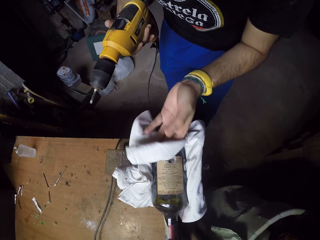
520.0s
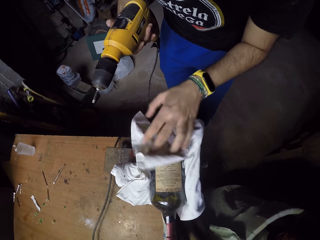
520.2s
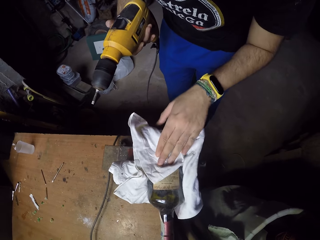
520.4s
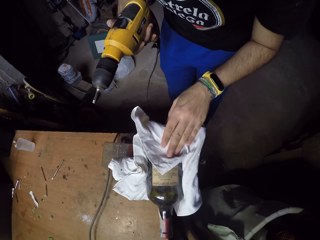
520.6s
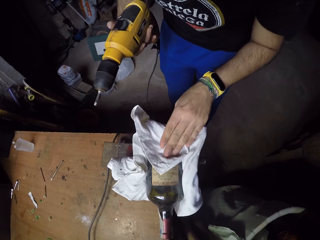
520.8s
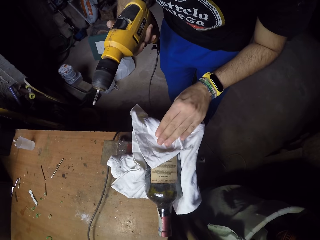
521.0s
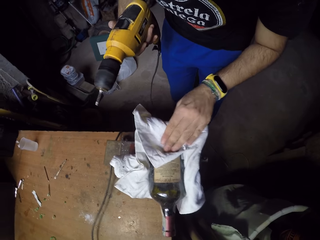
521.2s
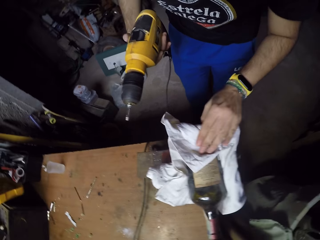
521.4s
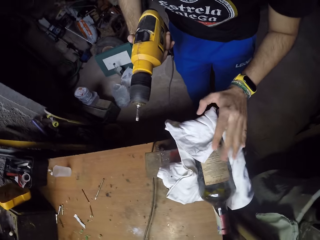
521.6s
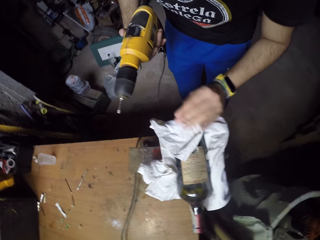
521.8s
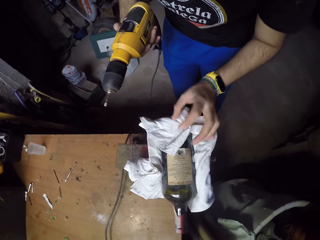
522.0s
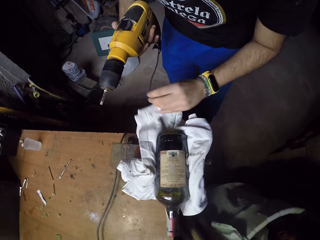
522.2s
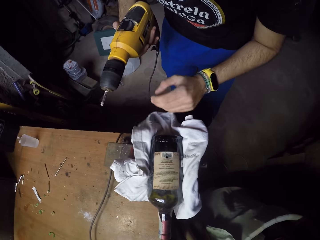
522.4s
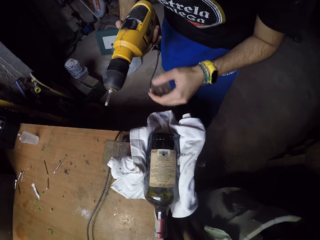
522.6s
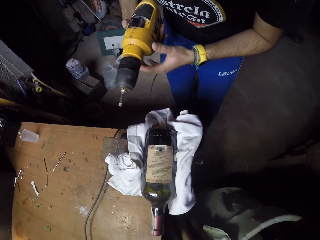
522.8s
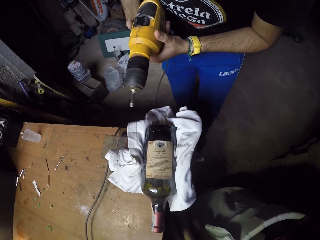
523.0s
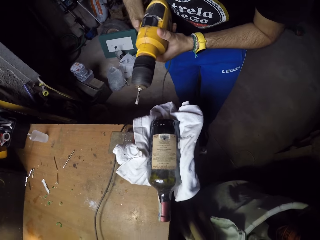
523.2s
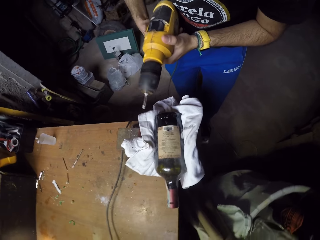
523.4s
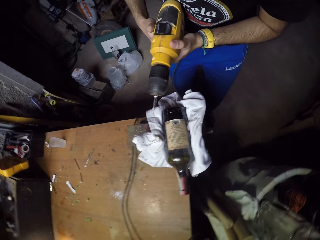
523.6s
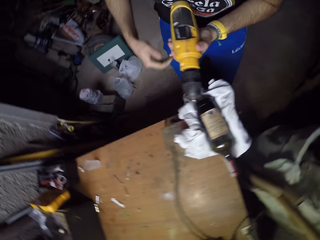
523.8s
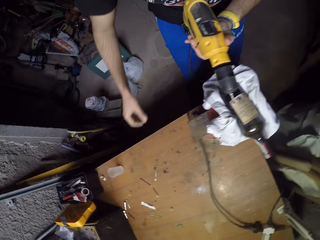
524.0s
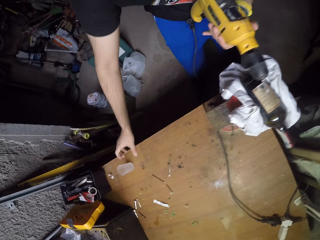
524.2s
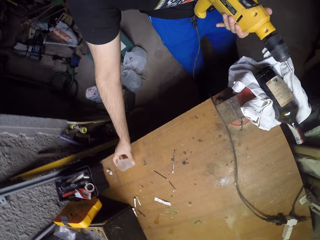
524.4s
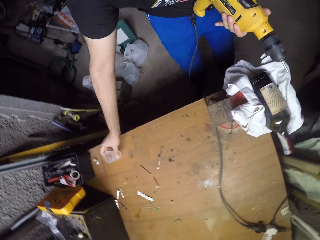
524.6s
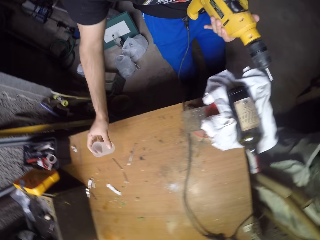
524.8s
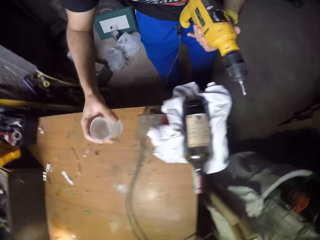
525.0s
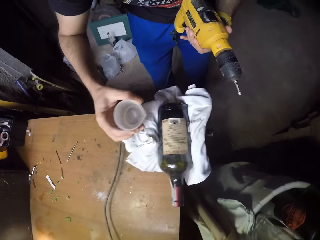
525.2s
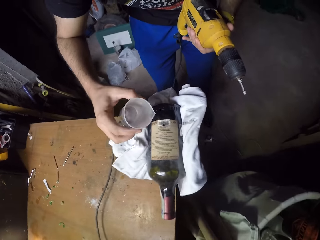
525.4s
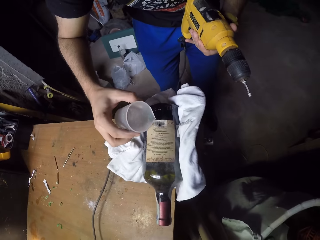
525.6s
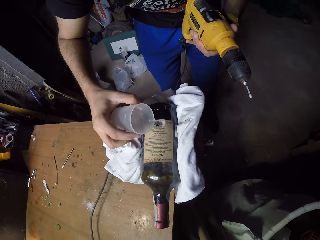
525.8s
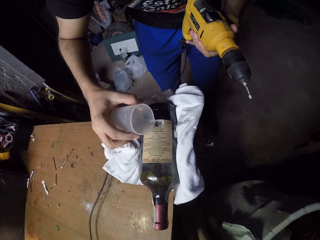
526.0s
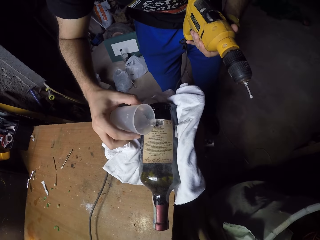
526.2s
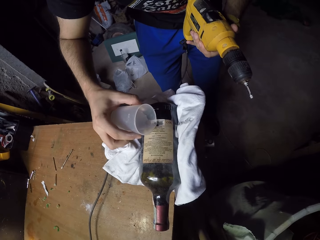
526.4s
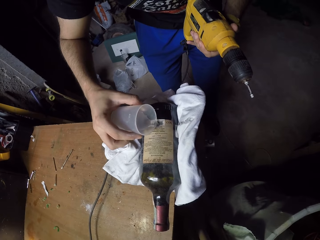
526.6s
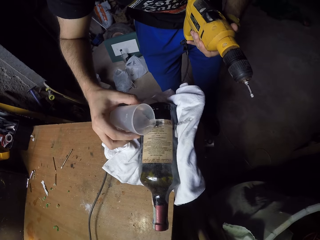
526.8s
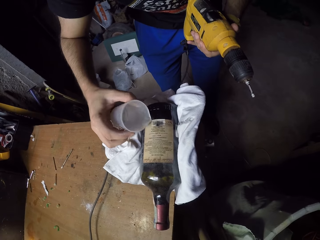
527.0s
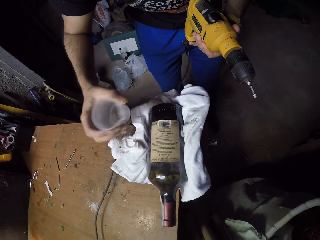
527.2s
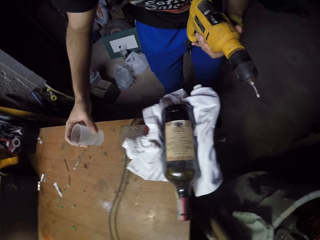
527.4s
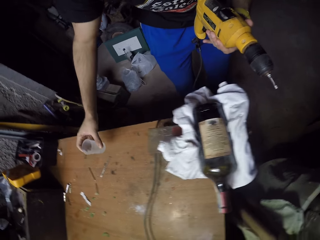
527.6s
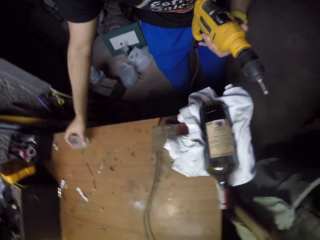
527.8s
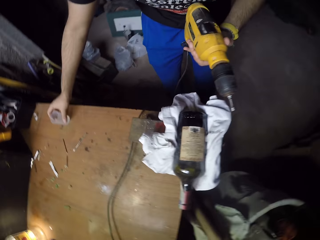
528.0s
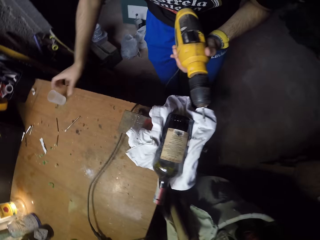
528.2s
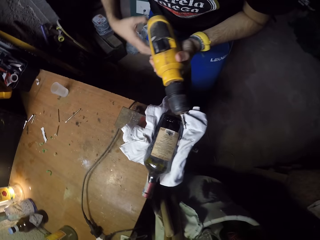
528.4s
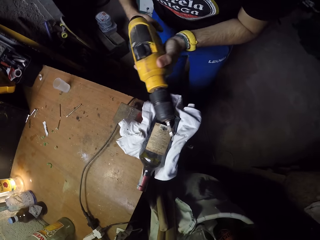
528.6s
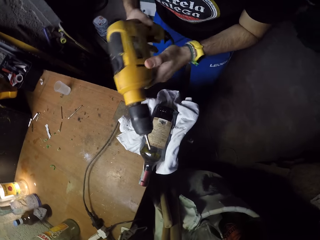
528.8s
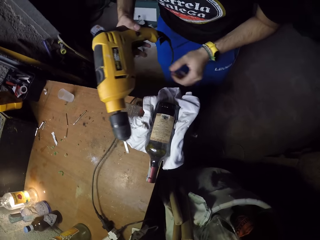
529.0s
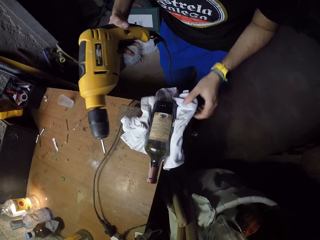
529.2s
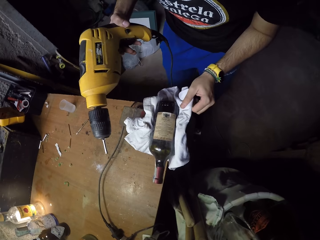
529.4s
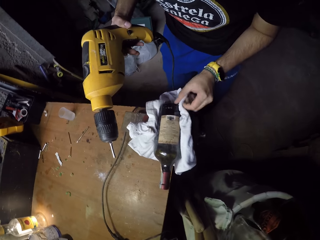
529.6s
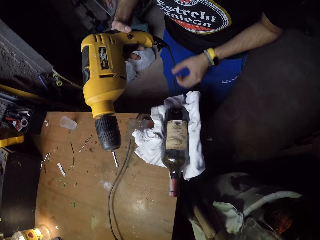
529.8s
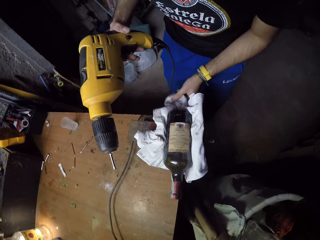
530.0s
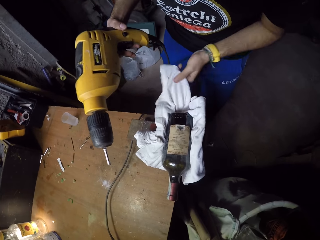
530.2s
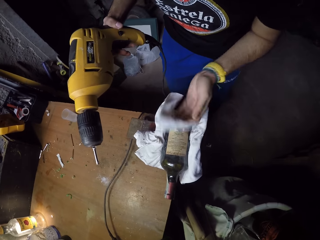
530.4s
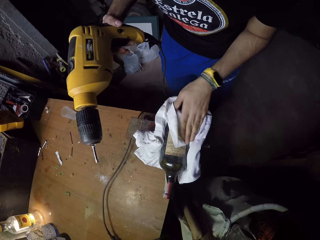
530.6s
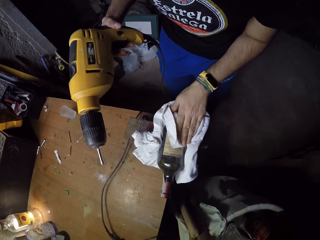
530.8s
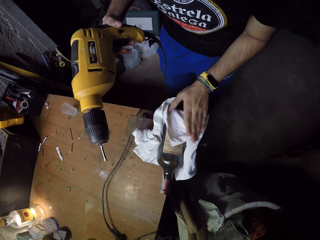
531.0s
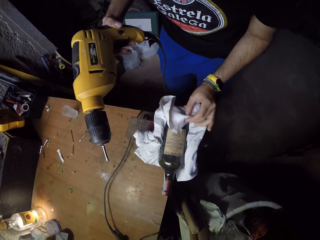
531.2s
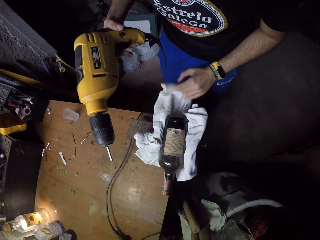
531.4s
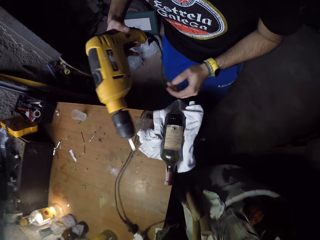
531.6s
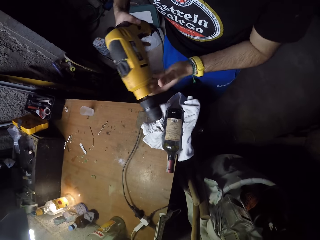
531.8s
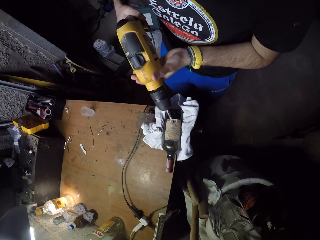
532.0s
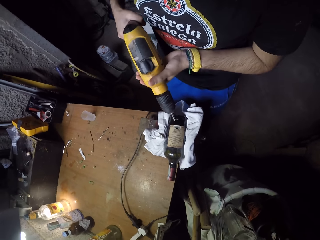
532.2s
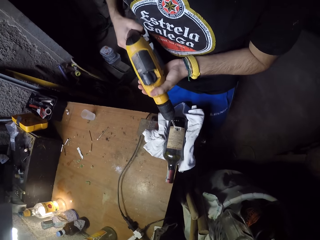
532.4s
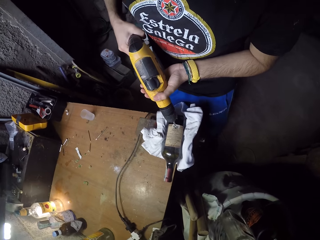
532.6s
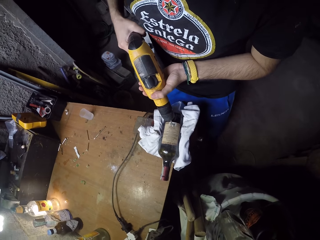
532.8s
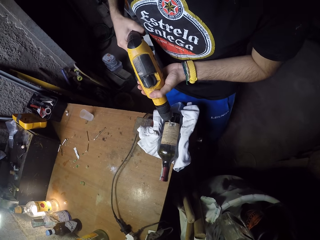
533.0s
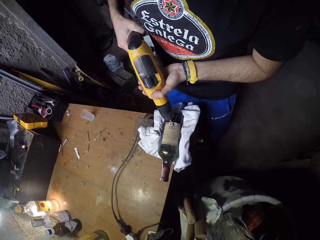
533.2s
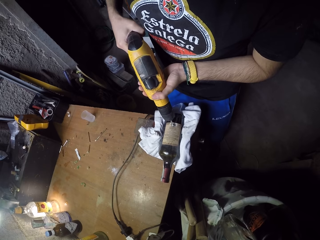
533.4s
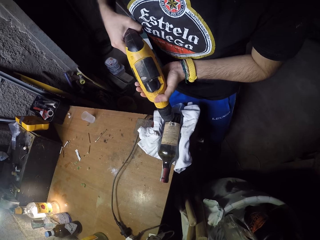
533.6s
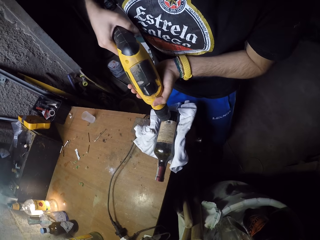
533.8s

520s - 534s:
The camera wearer holds the drill with his left hand. He picks up the cup of water from the table with his right hand. He pours water from the cup into the hole on the bottle with his right hand. He puts the cup on the table with his right hand. He holds the drill with his right hand. He holds the cloth with his left hand. He lifts the cloth with his left hand. He pats the bottle with the cloth in his left hand. He puts the cloth down with his left hand. He holds the drill with his left hand. He puts the drill bit on the bottle with the drill in both hands.

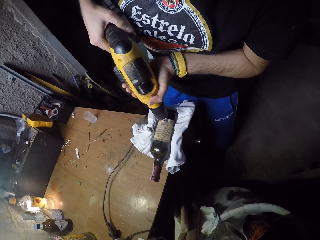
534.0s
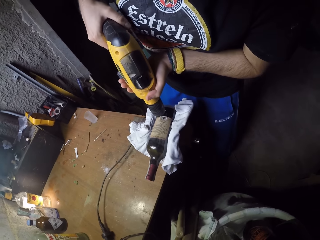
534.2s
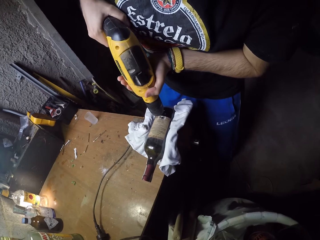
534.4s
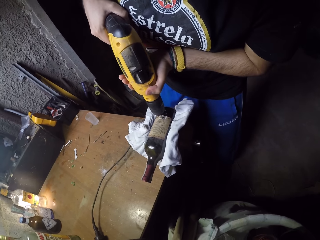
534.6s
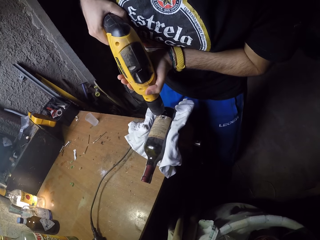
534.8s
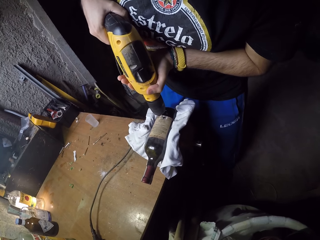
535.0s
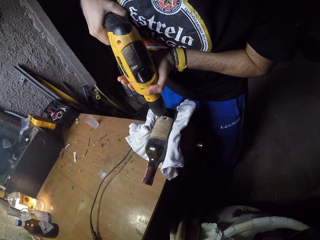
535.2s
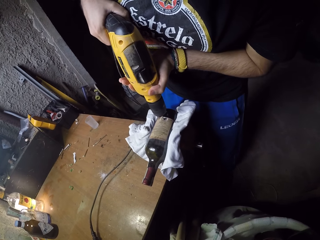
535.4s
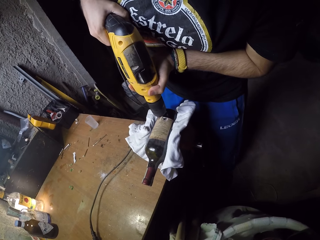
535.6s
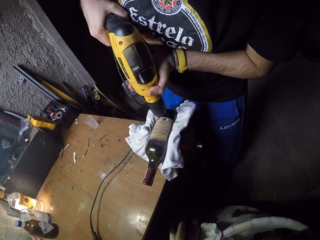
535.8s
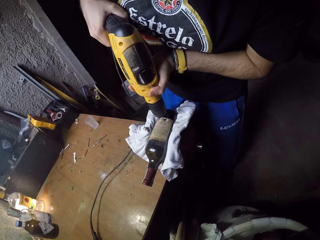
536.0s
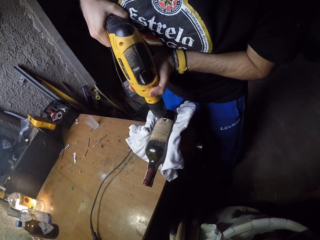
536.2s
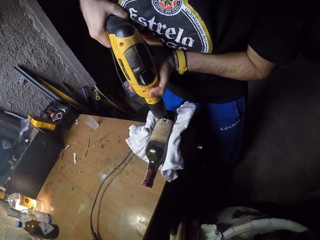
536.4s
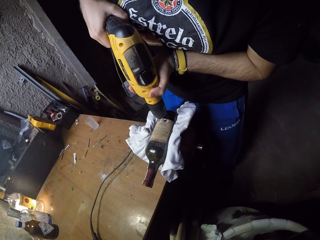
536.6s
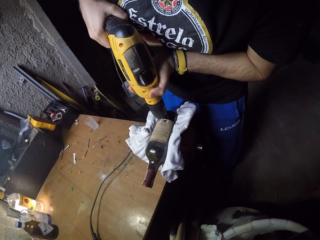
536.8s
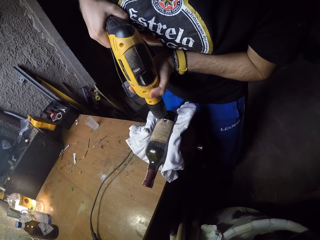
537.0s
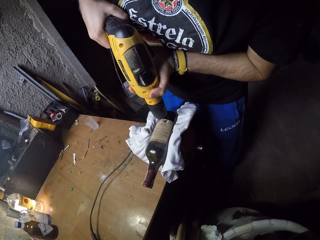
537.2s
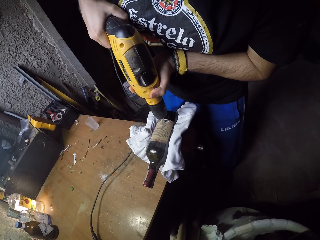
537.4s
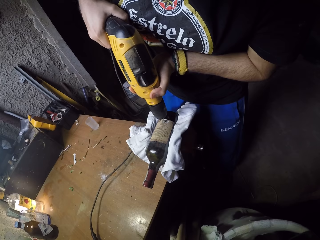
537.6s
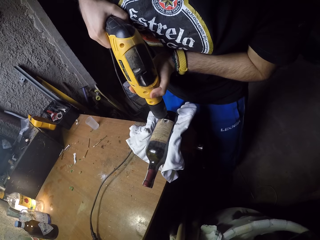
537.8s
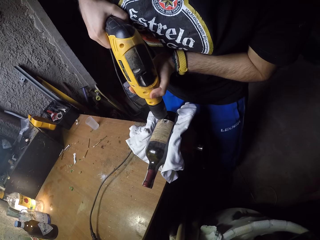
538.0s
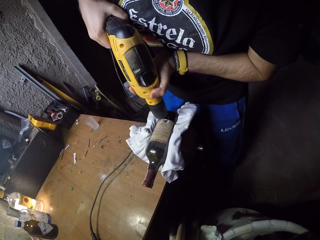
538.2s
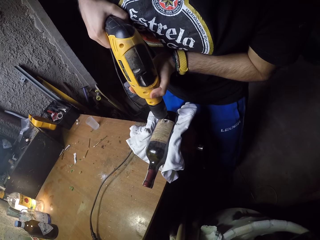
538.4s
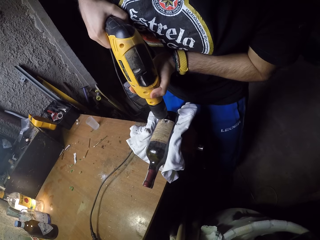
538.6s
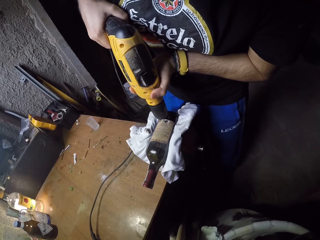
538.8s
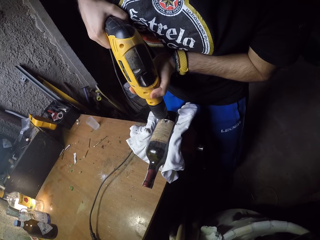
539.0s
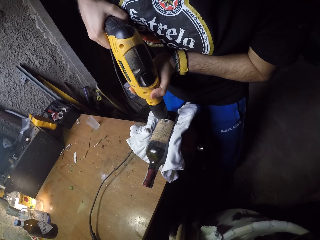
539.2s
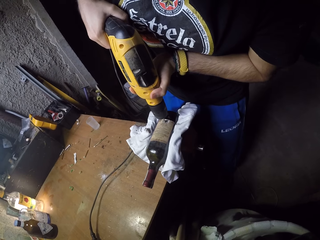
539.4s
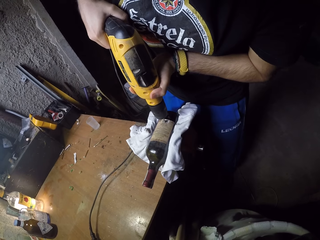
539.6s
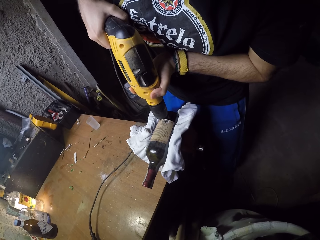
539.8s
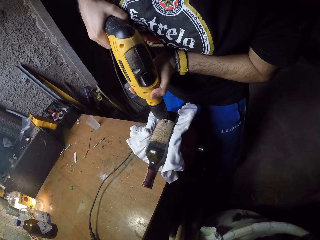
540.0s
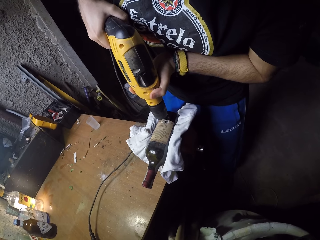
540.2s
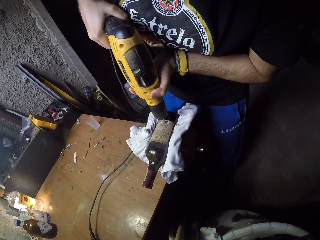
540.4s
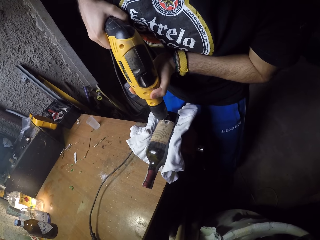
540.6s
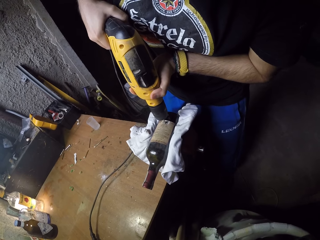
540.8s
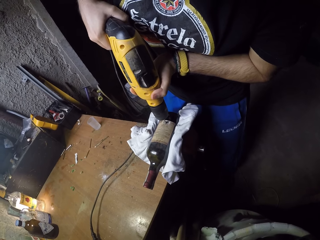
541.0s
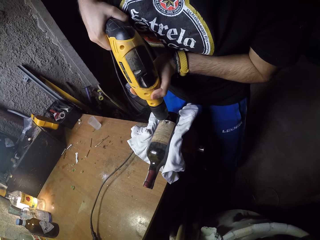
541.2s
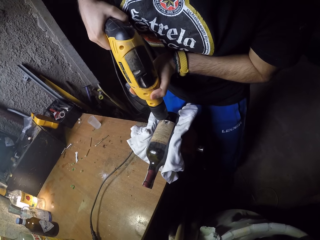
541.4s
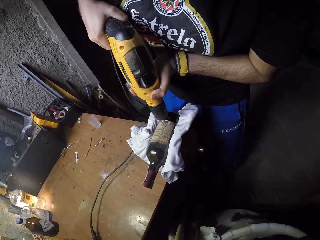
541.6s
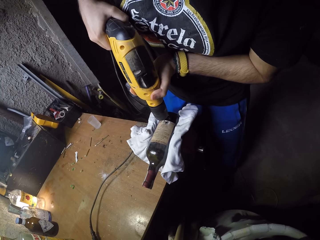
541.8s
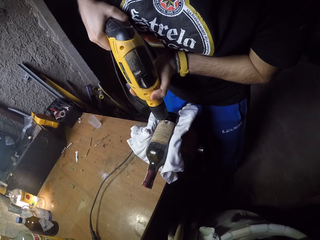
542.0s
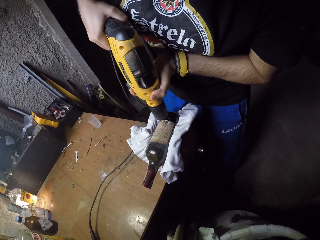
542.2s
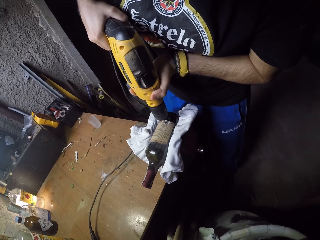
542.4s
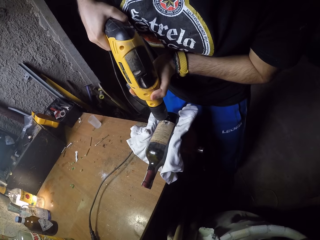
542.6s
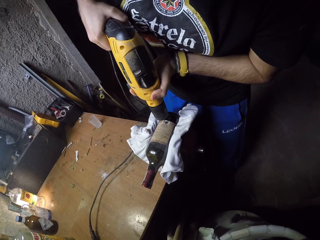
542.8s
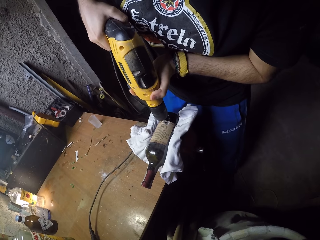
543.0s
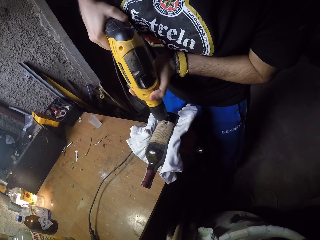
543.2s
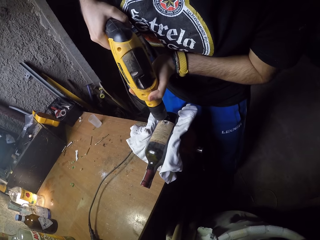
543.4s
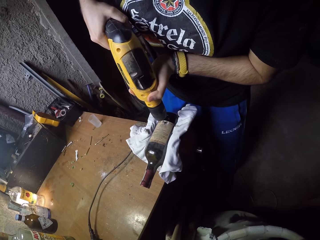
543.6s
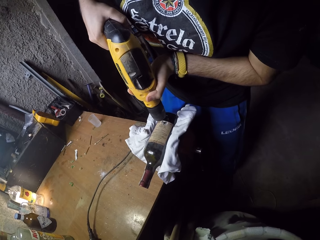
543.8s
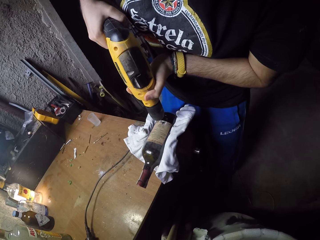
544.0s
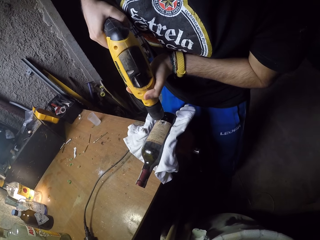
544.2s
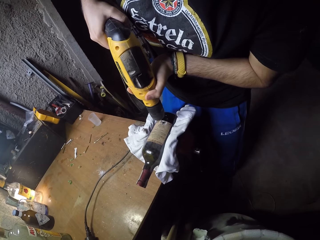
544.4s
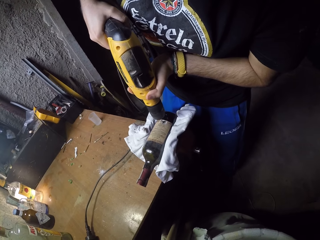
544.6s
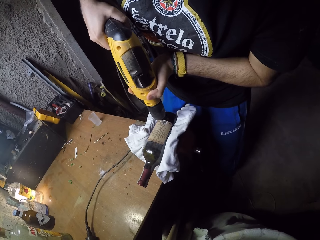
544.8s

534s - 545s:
The camera wearer drills the bottle on the table with the drill in both hands.
